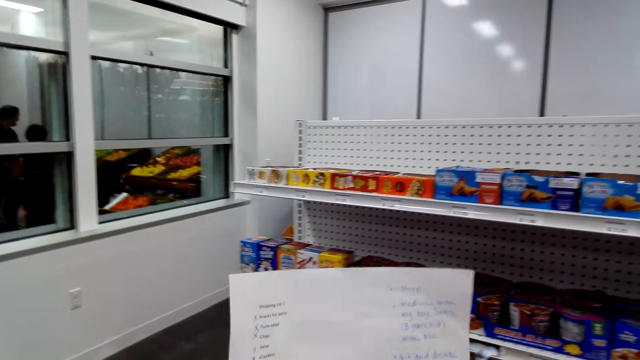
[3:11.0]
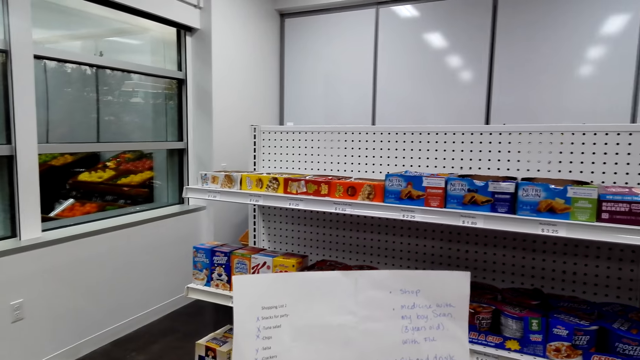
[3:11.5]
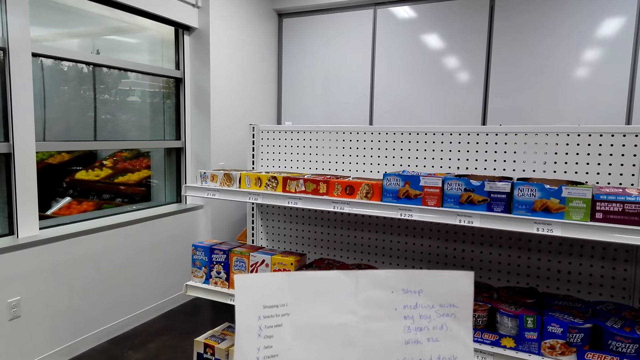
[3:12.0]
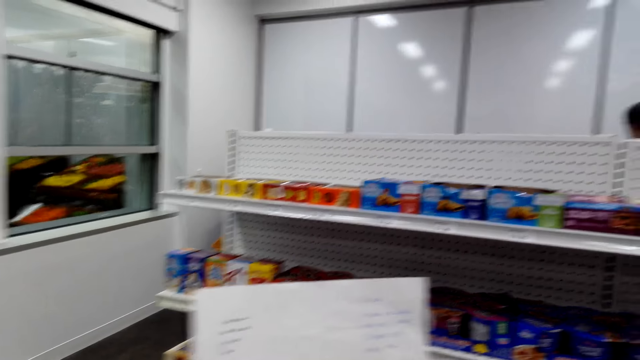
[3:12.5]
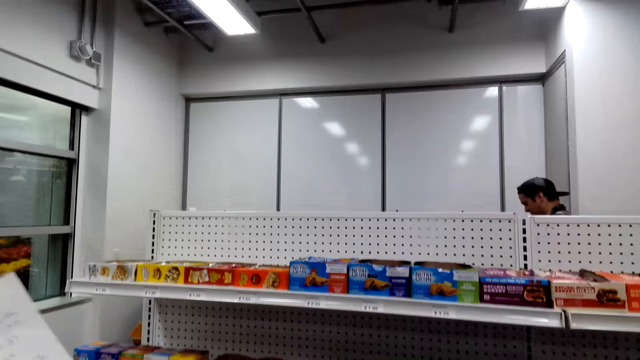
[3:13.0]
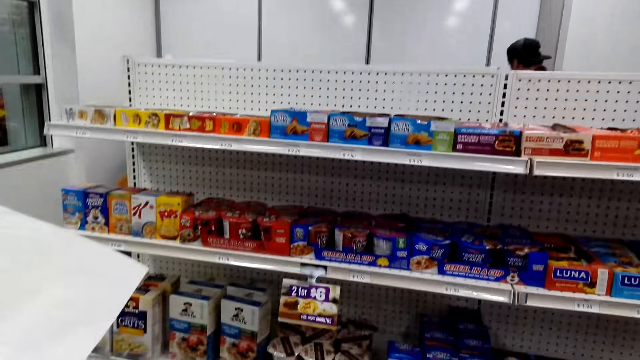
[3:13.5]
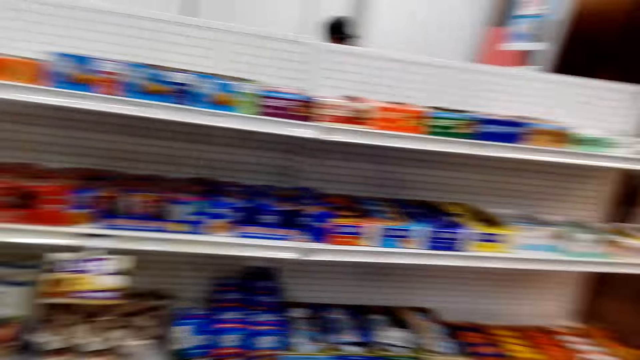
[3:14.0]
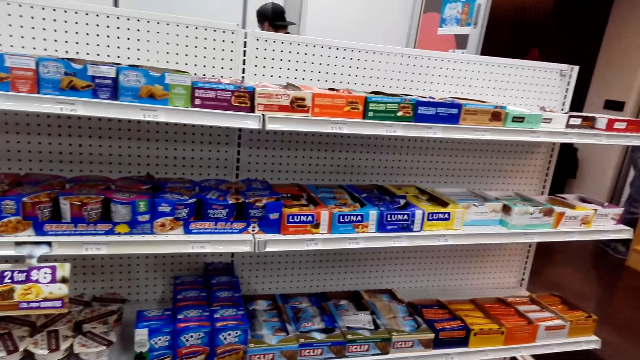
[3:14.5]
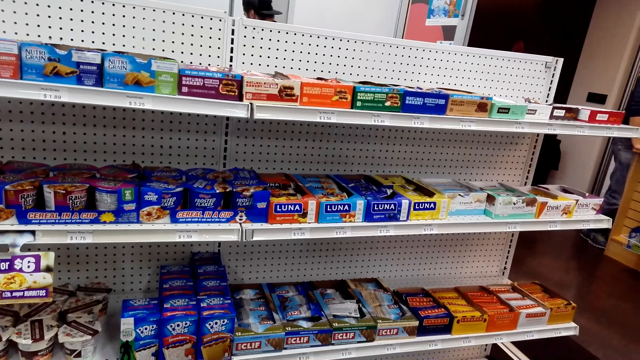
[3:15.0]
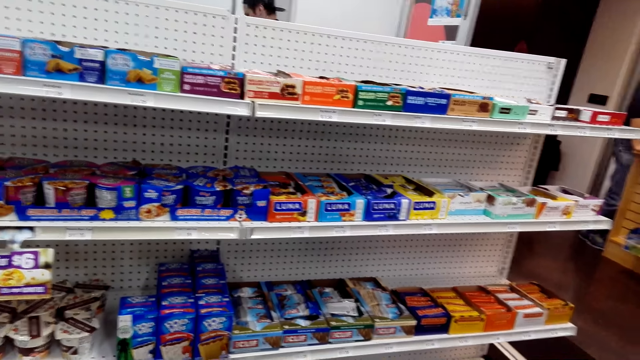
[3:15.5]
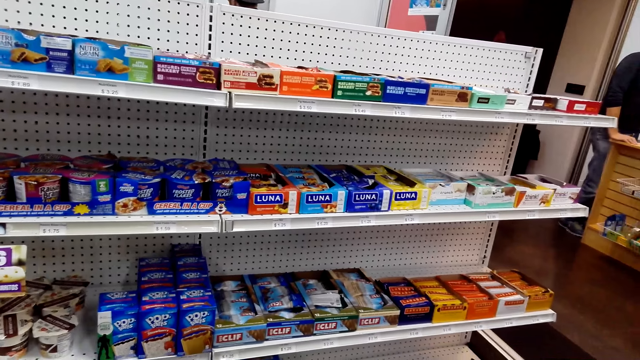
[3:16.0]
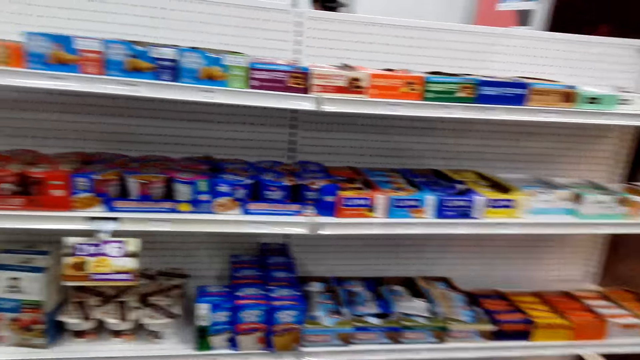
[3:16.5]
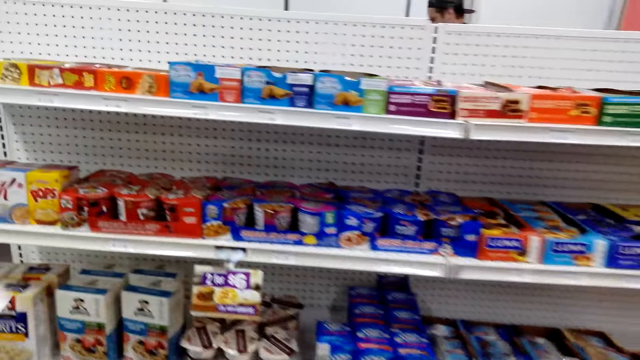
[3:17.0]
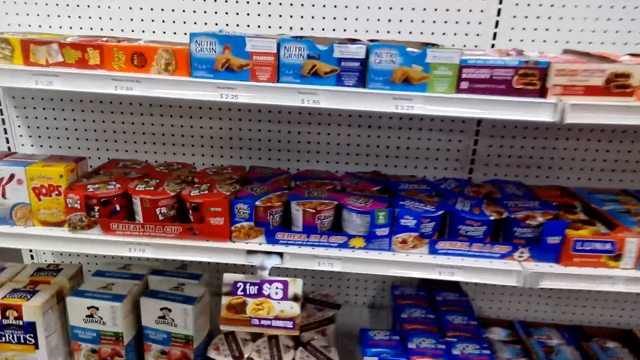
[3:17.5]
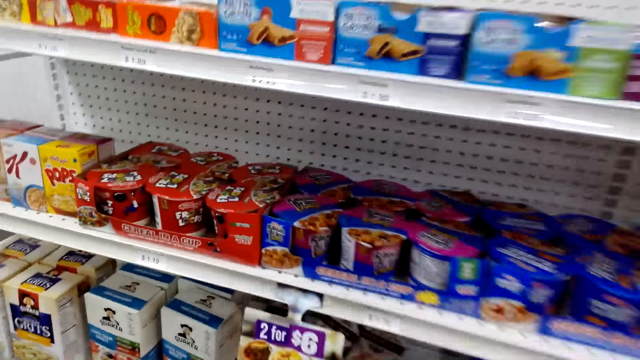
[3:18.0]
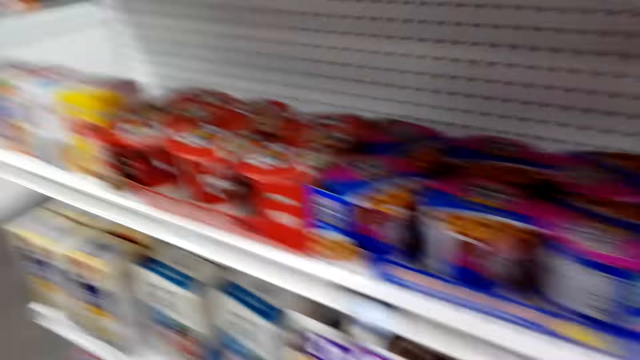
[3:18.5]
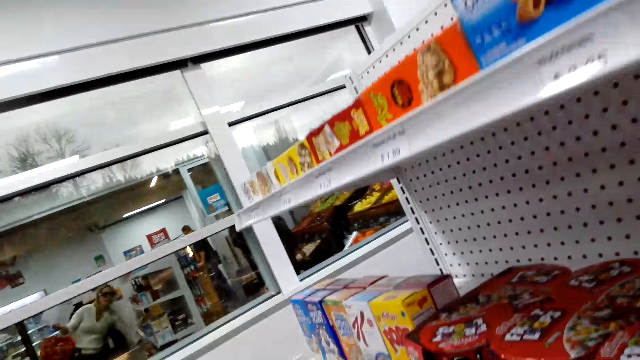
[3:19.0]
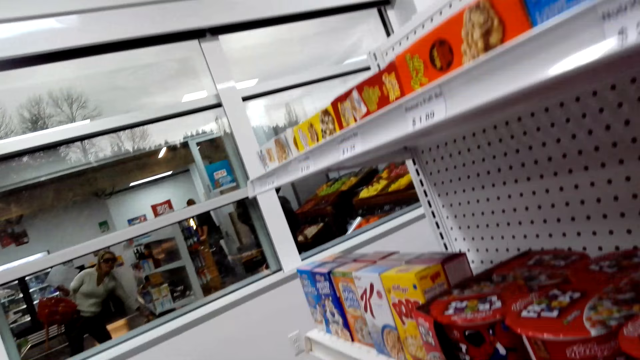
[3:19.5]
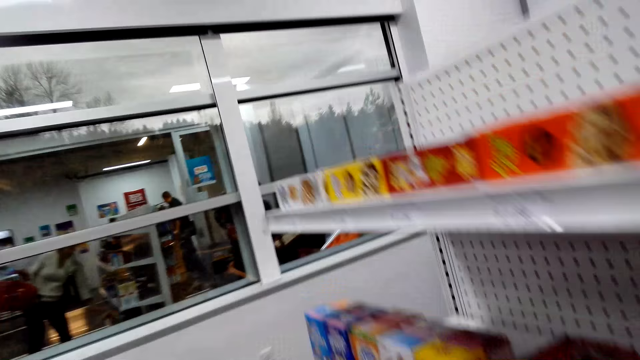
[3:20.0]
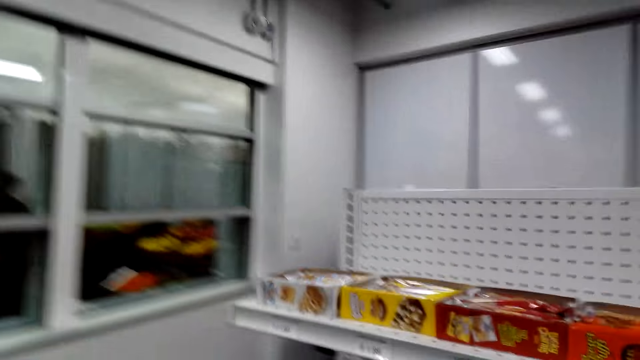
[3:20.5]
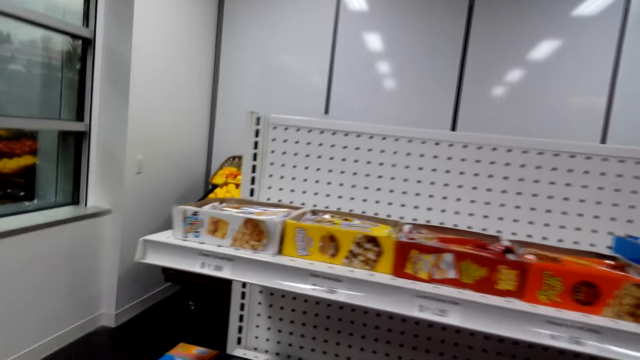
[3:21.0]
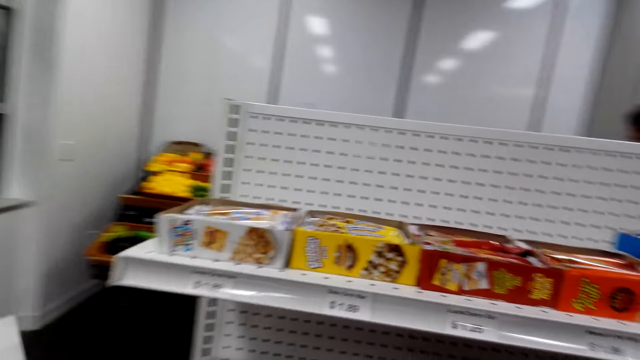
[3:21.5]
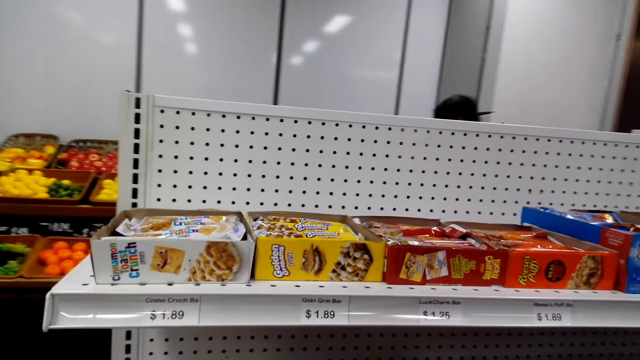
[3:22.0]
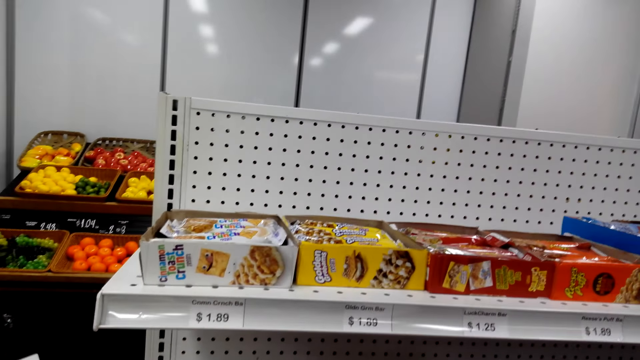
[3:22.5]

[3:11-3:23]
The camera wearer stares at the piece of paper. They stare at the shelf. They pick the cereal on the shelf. They walk around.

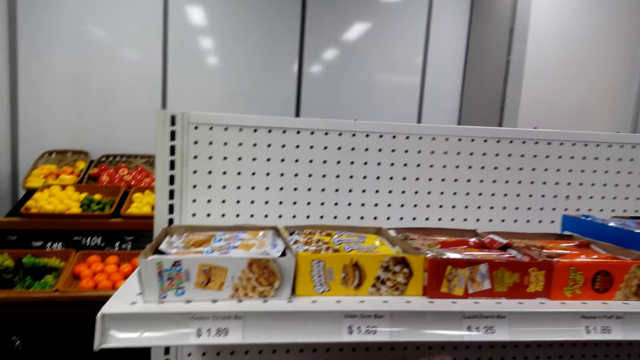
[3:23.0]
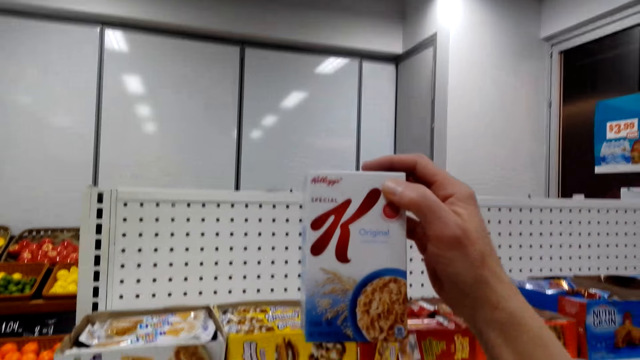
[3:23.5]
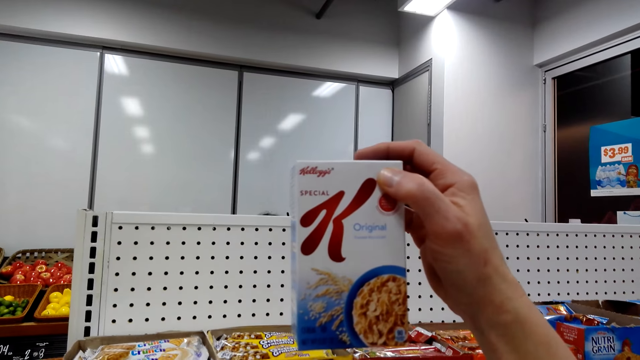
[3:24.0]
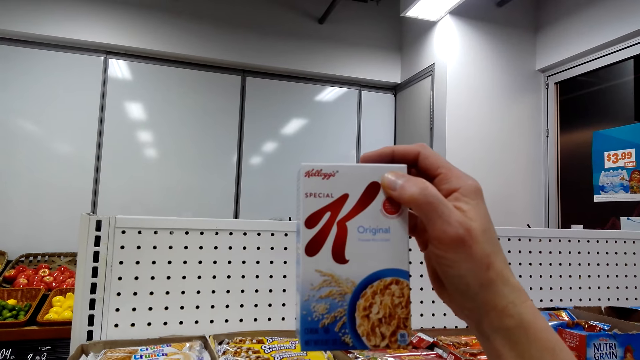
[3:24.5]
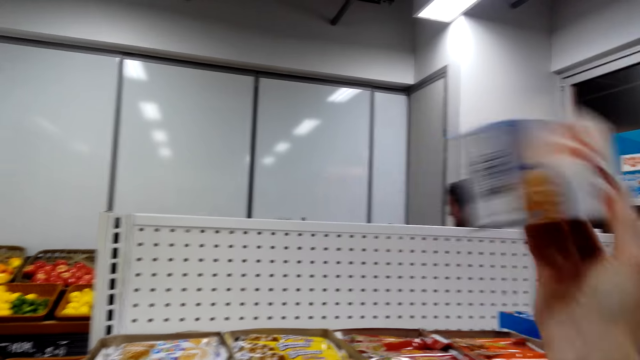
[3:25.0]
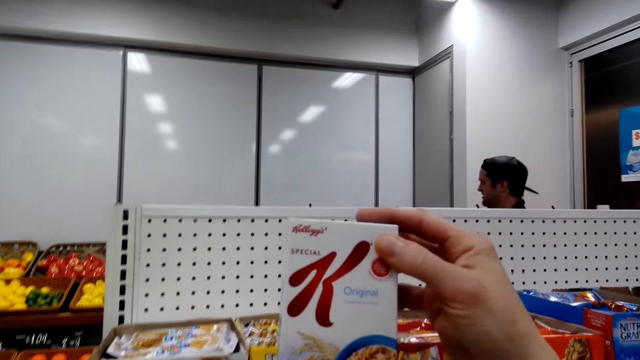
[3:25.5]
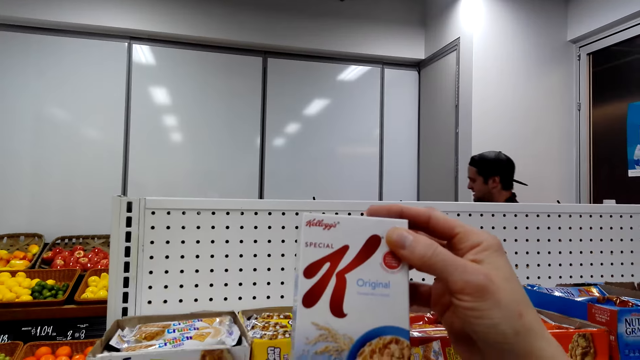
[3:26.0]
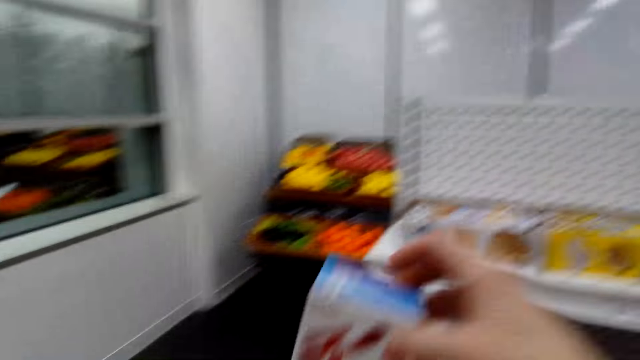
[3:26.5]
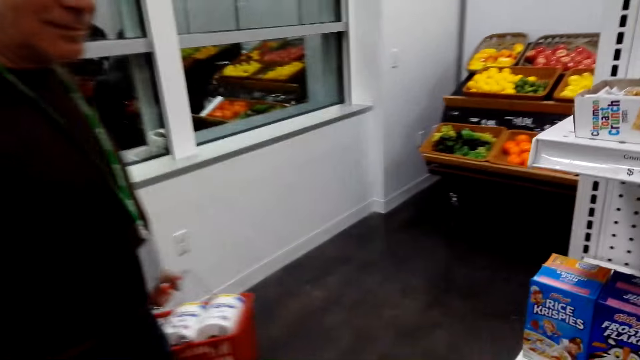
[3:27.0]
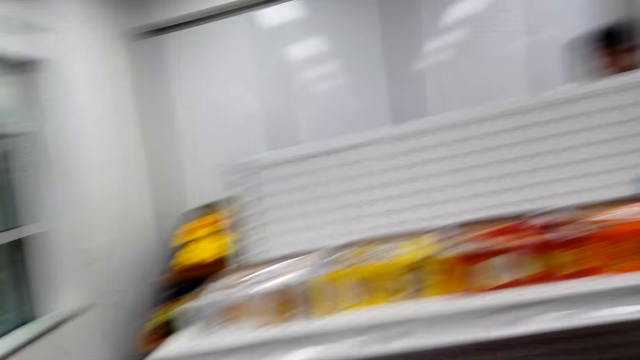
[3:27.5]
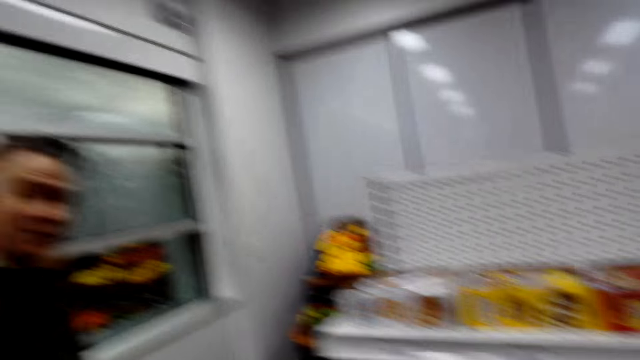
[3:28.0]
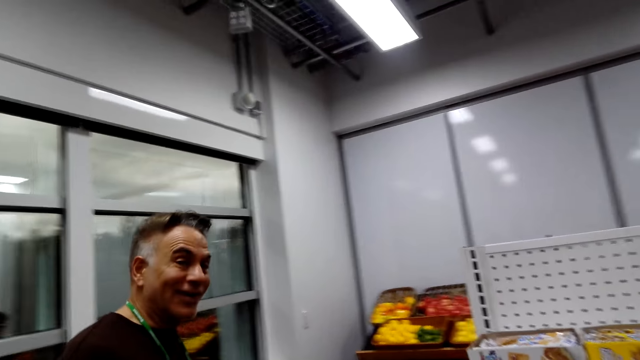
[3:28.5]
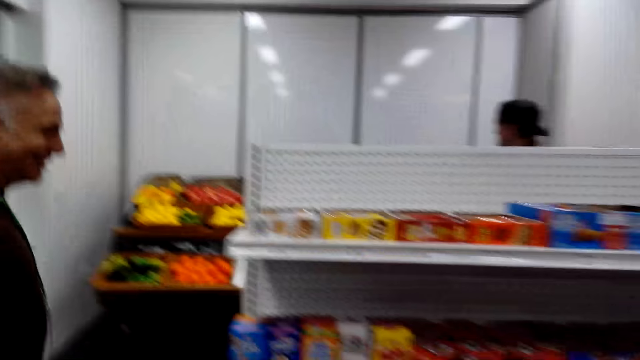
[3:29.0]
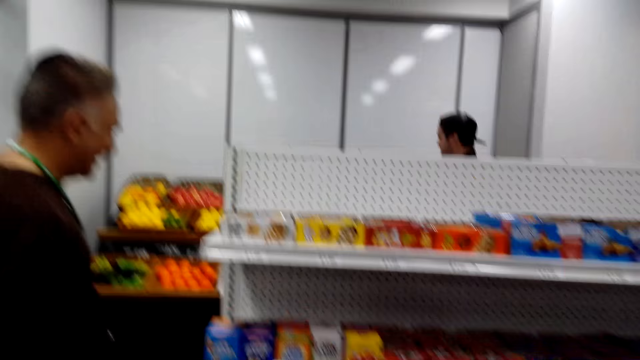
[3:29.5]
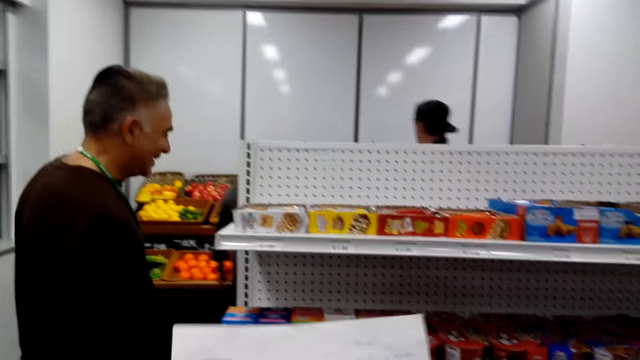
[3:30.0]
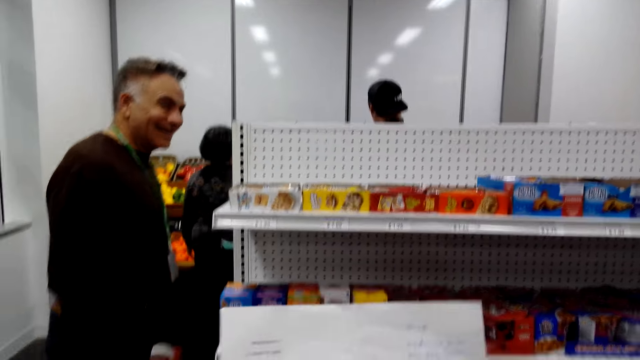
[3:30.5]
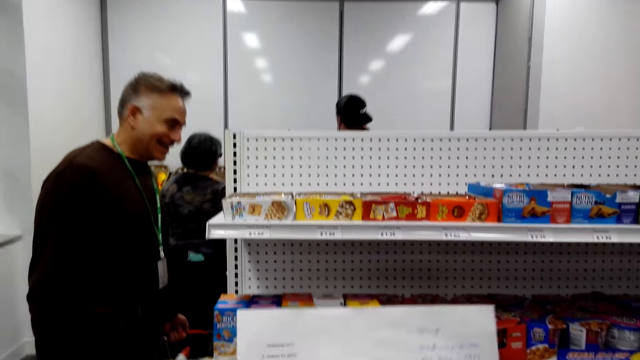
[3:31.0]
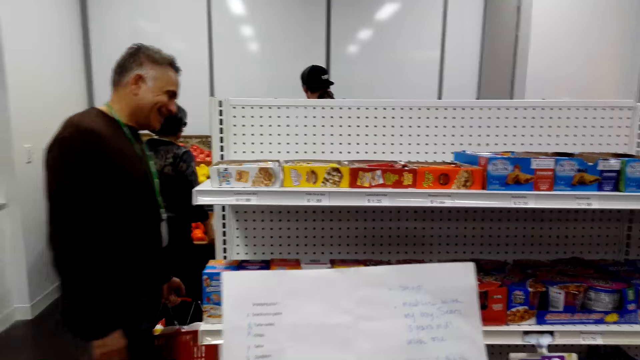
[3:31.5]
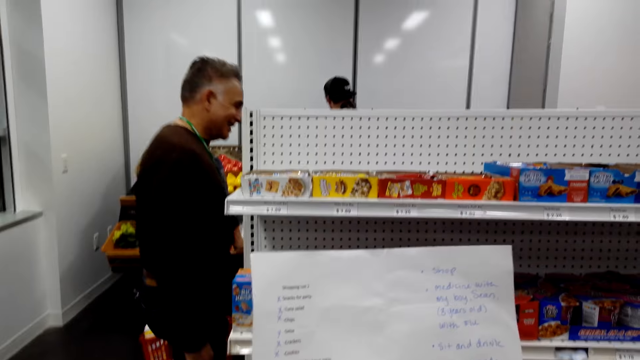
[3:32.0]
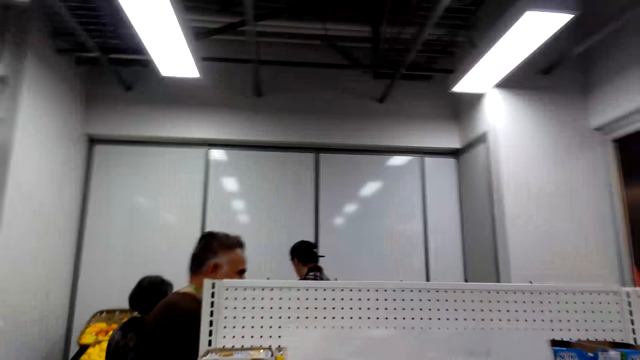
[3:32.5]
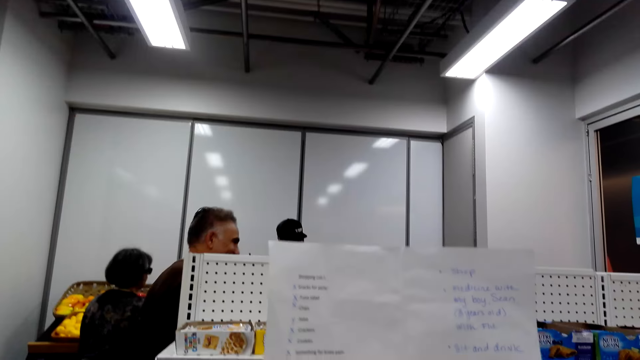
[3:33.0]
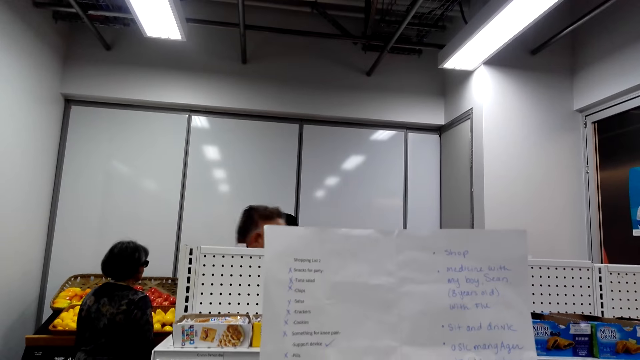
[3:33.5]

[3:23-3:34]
The camera wearer stares at the box of the cereal. They pick the Special K cereal. They converse with a man. They read on a piece of paper.
